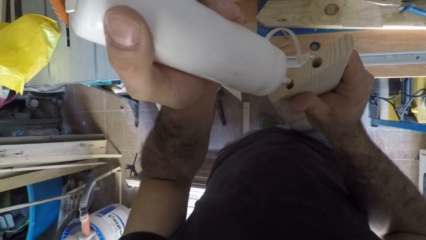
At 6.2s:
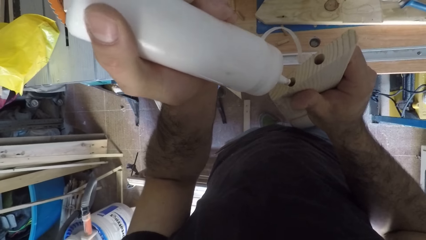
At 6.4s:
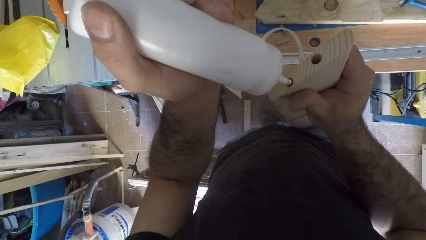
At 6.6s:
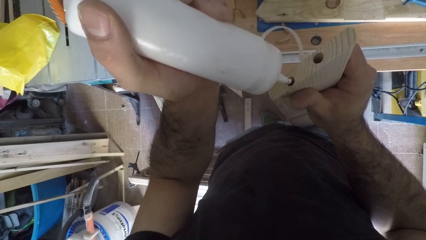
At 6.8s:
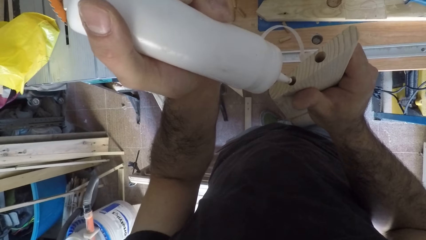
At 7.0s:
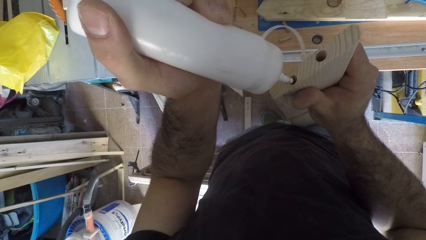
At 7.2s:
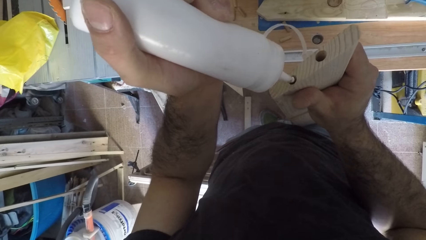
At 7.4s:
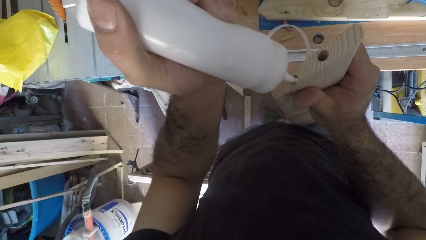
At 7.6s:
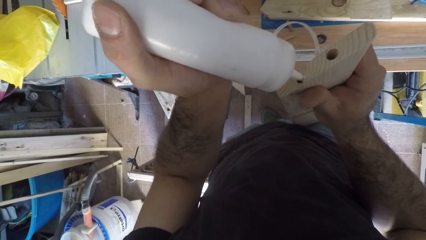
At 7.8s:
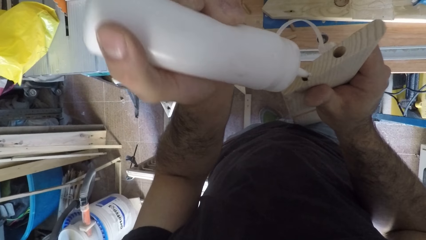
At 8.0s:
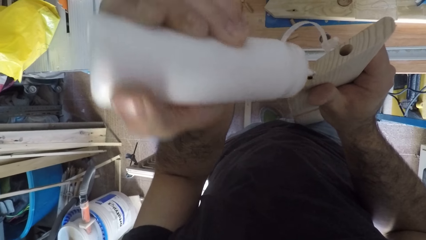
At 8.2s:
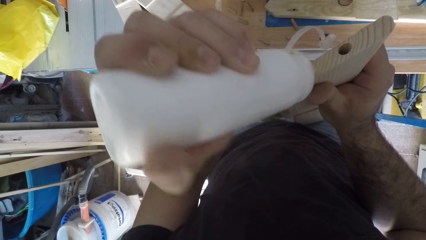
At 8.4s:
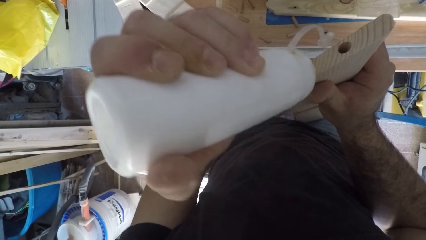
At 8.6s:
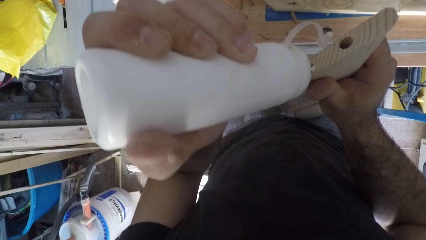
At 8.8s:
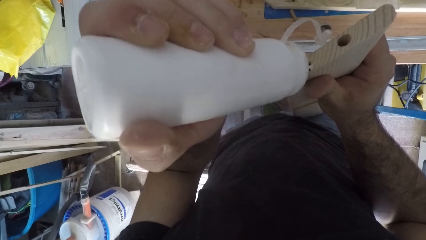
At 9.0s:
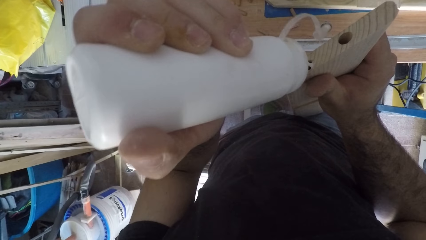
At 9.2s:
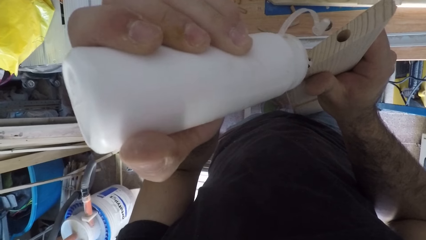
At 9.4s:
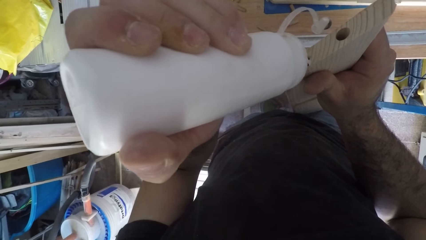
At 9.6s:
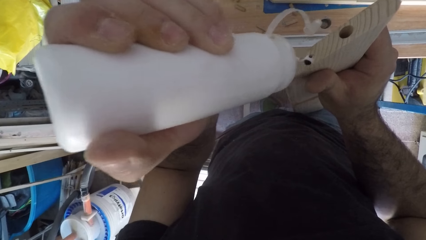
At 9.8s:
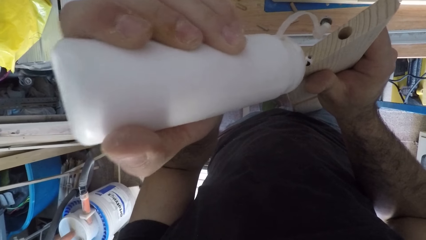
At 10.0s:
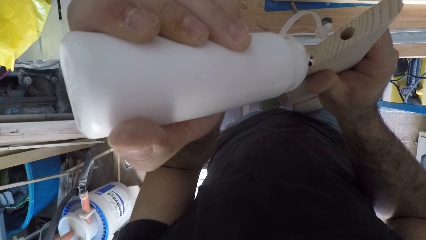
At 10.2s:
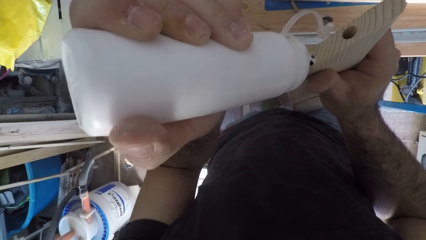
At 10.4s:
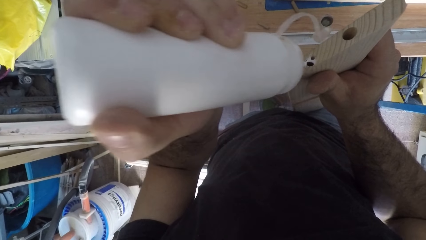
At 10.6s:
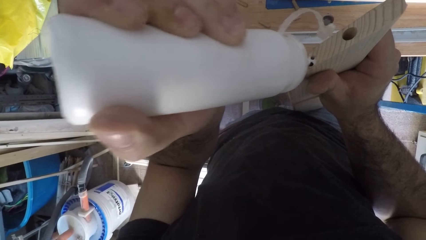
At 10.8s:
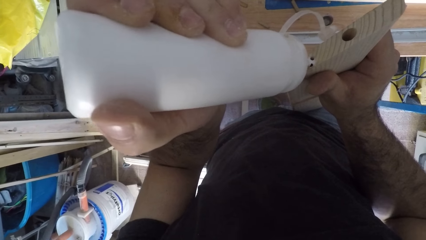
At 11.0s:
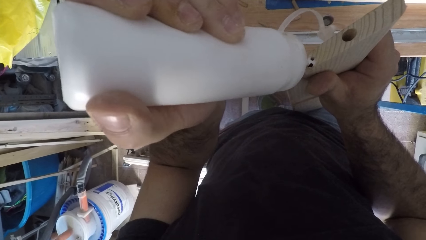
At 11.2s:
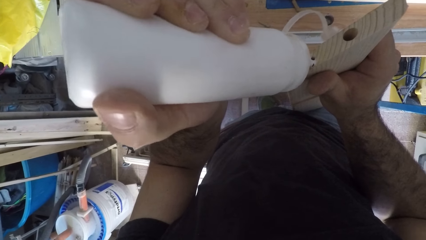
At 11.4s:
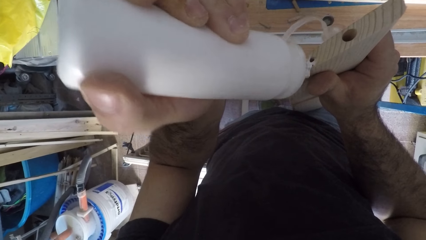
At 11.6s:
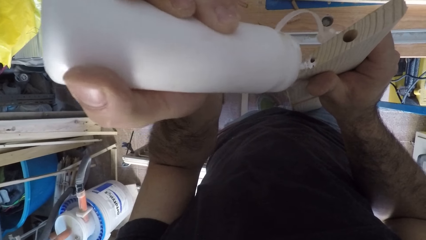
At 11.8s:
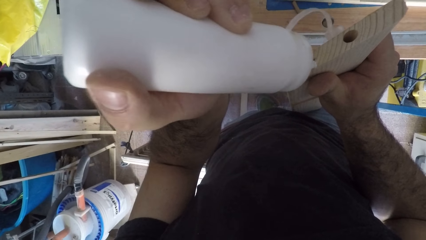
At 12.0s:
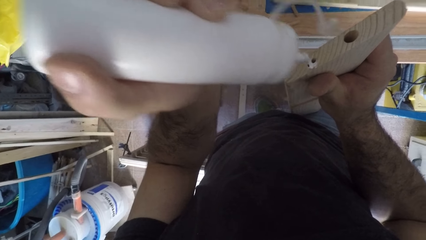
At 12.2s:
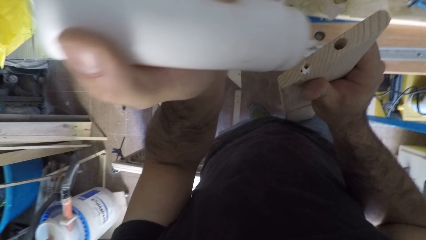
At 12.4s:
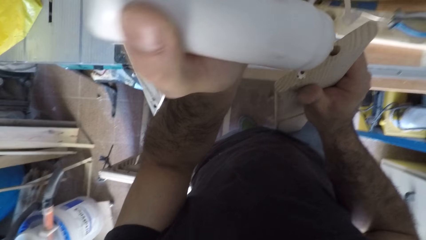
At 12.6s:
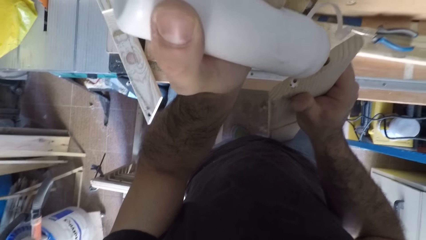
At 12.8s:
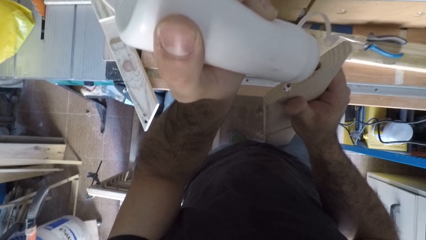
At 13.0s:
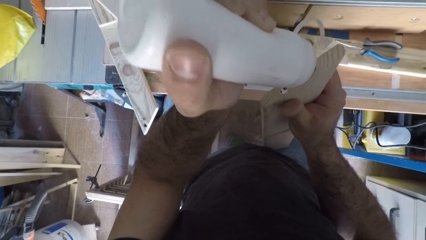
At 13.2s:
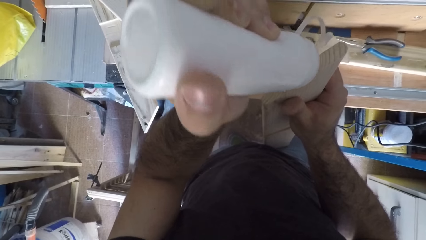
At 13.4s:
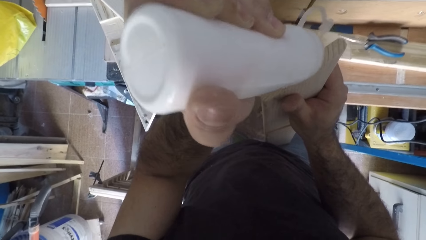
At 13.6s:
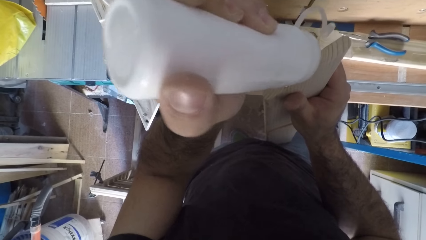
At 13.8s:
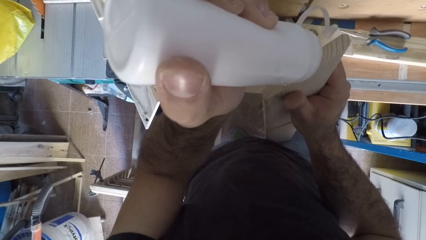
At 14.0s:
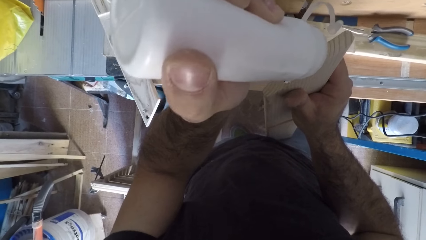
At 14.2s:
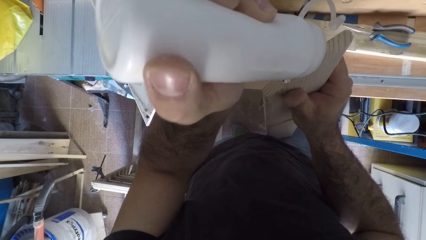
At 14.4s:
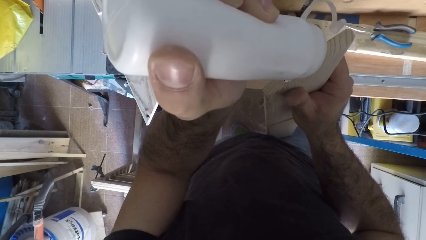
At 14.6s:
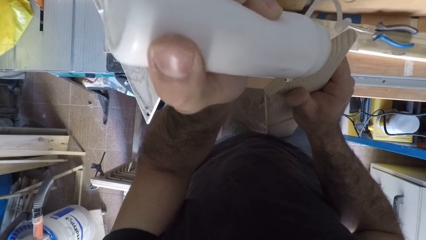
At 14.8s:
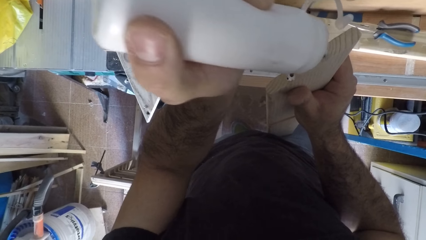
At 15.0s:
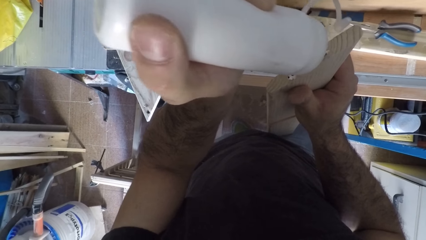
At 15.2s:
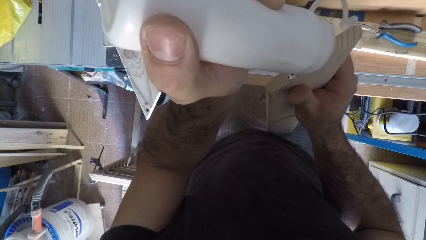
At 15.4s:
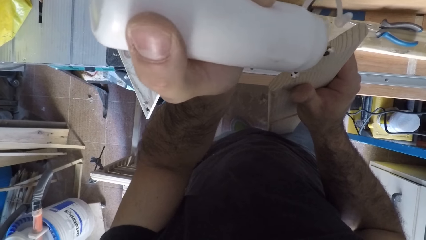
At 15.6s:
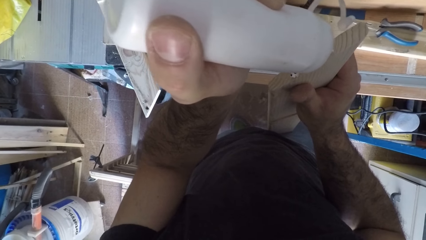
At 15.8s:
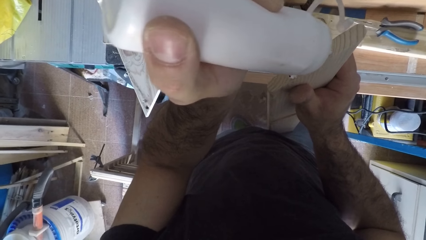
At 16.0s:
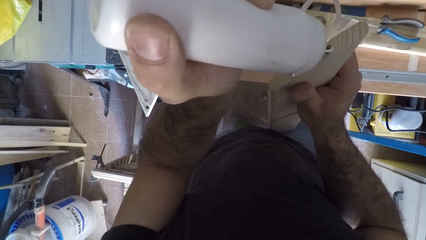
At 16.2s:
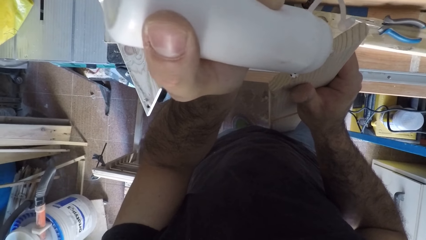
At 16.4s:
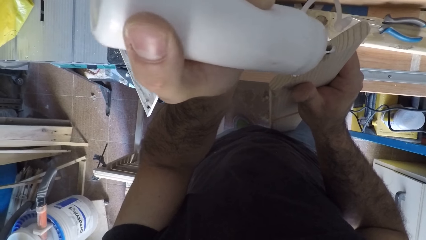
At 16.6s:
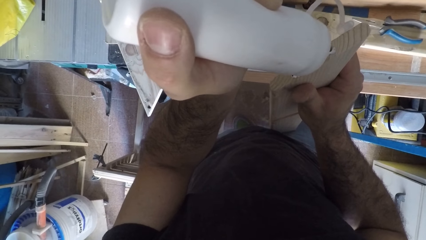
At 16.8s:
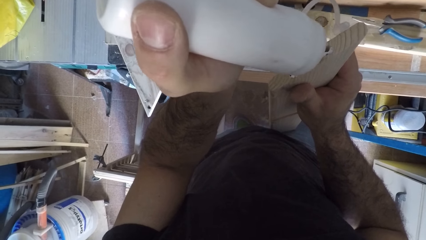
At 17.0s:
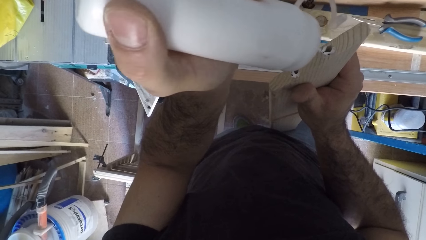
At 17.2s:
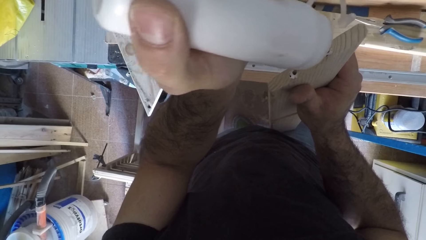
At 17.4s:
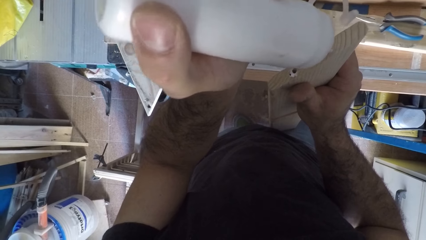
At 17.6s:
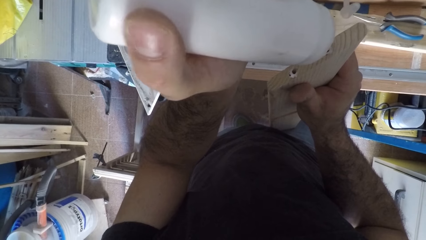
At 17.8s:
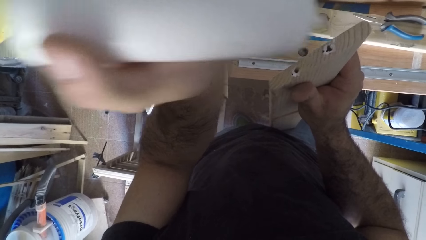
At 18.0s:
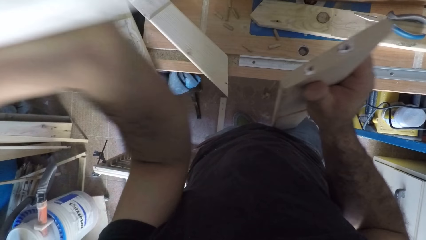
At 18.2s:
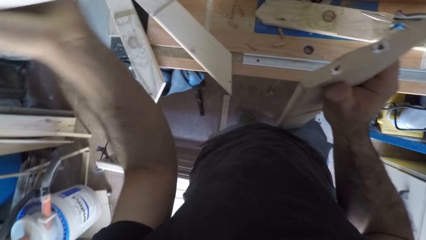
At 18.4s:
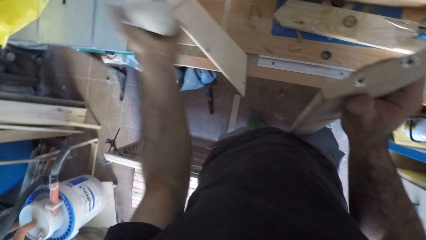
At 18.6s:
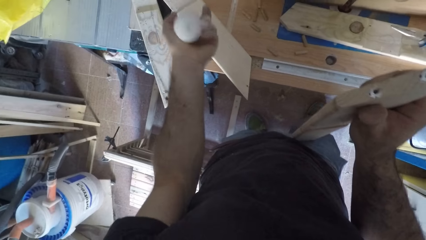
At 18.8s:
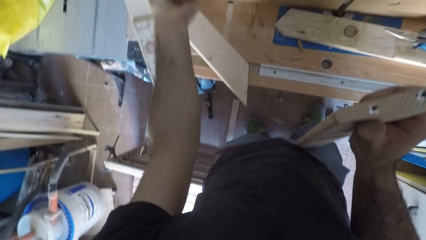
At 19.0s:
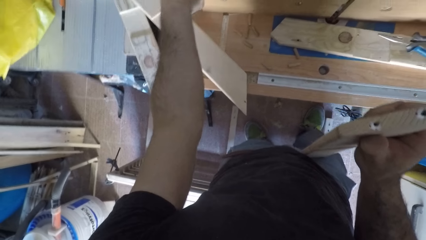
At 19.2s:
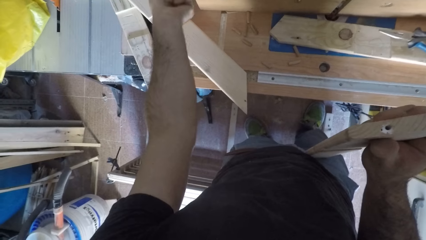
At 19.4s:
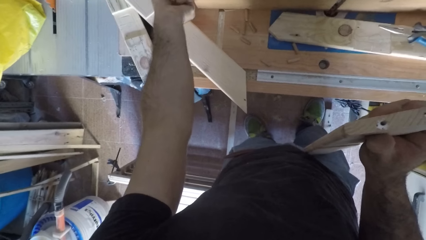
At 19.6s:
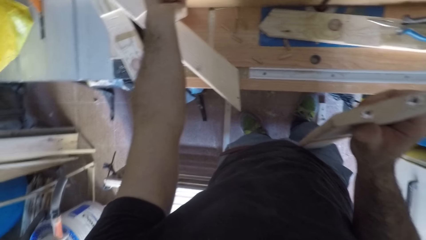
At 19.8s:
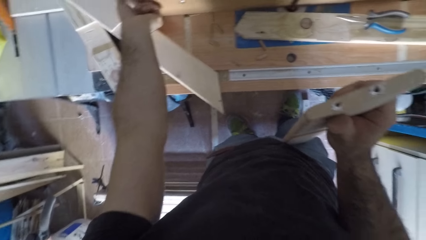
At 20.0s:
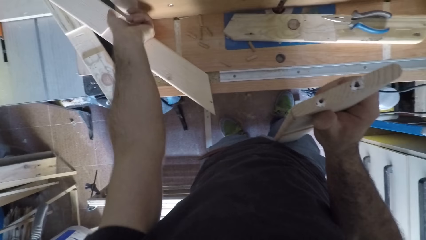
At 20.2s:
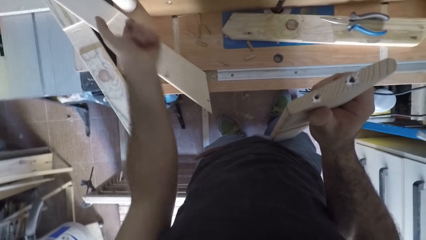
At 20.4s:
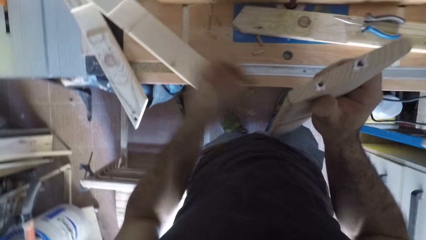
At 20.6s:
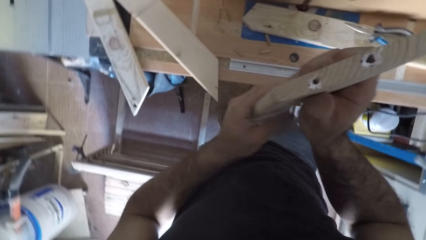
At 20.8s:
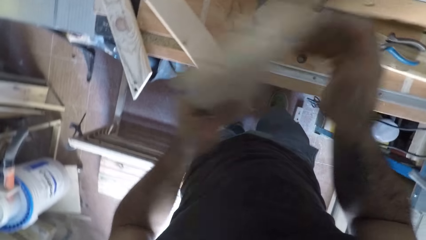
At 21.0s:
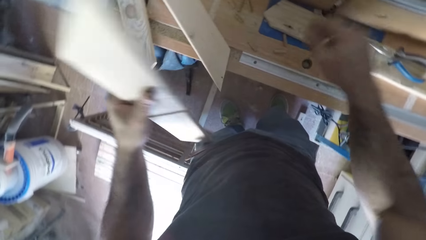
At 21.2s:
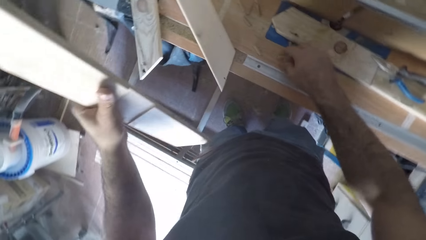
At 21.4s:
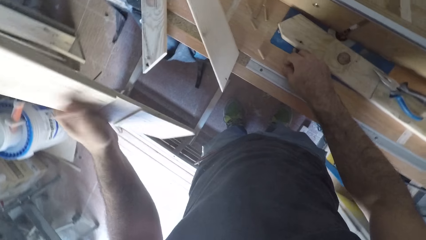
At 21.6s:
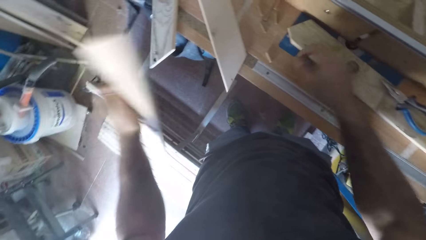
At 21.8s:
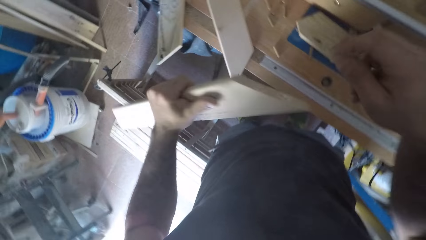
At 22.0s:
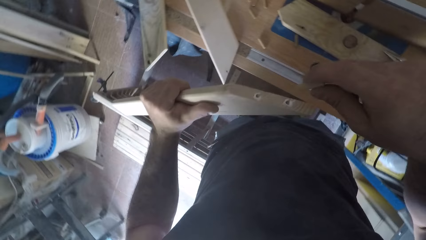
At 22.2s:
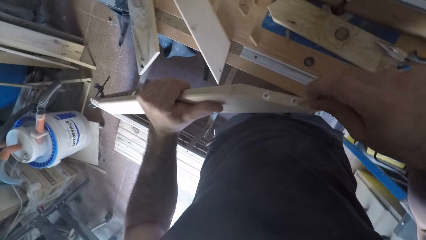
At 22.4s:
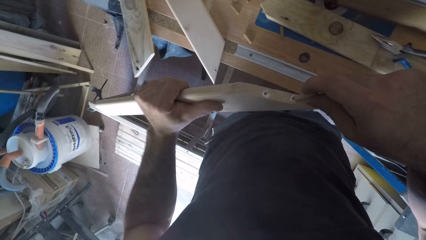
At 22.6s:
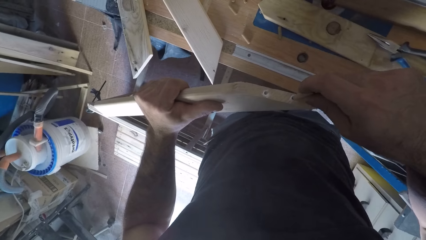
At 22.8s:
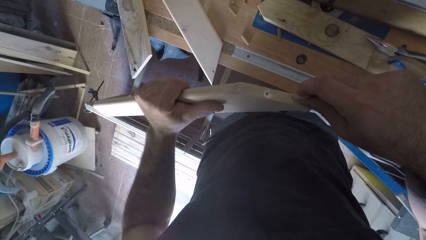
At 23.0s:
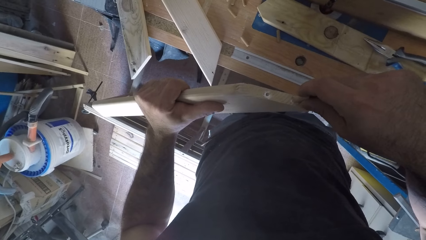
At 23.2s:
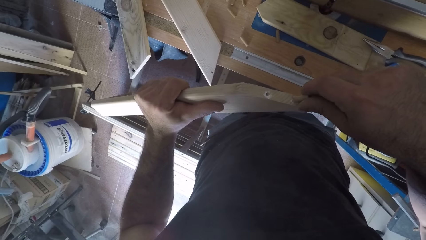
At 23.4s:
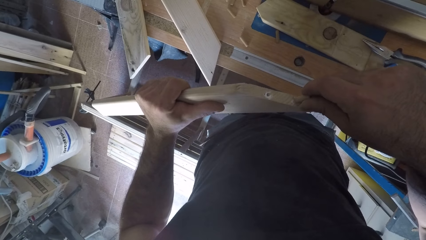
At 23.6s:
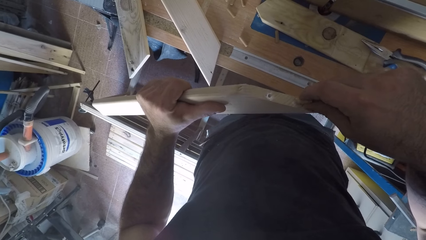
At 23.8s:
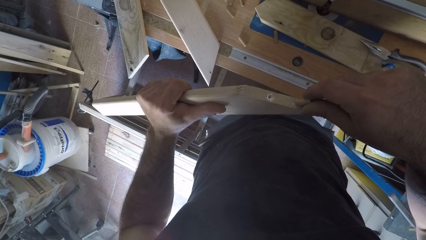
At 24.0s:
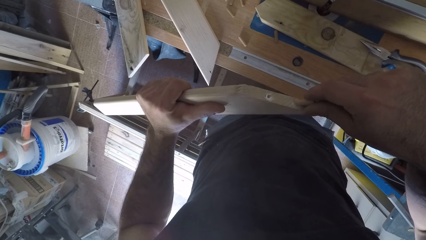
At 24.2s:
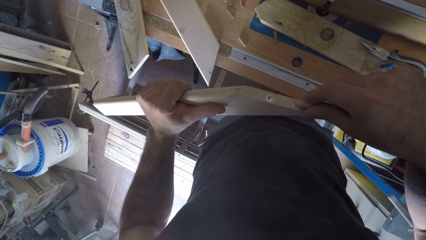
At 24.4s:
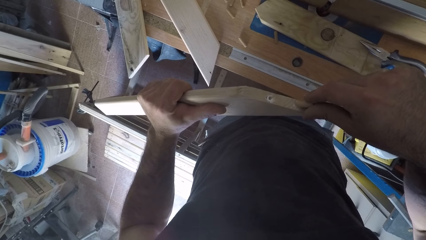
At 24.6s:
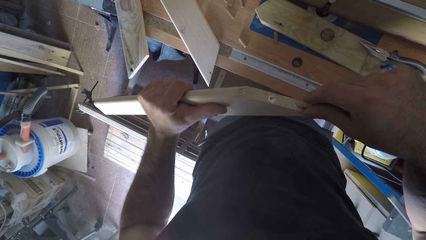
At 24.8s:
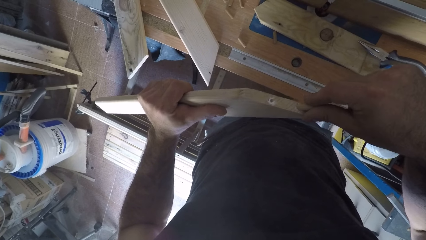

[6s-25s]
The camera wearer applies glue from the plastic can to the piece of wood. He drops the plastic can on a work bench. He picks up a wood dowel from the work bench with his right hand and connects the wood dowel to a hole in the piece of wood.
